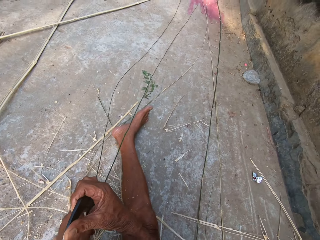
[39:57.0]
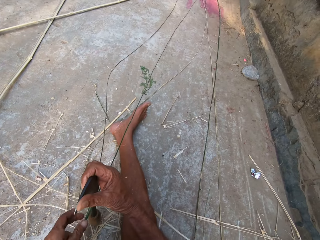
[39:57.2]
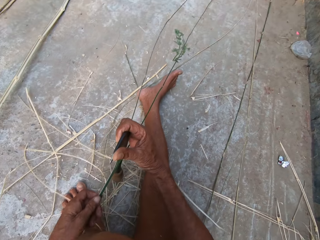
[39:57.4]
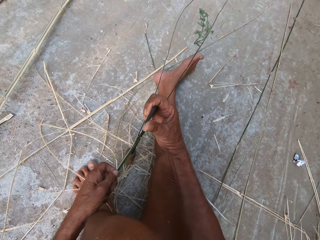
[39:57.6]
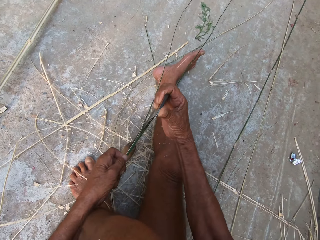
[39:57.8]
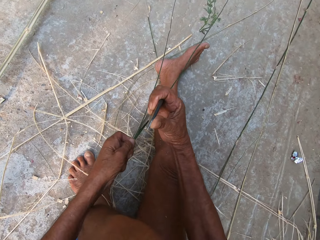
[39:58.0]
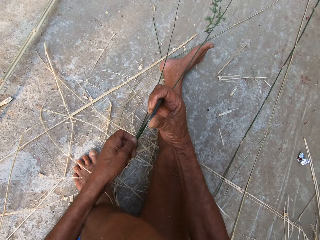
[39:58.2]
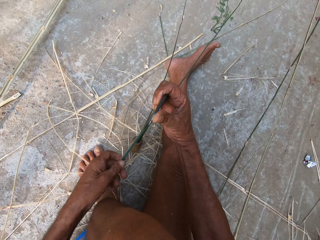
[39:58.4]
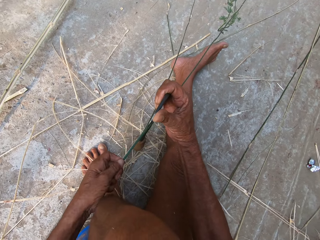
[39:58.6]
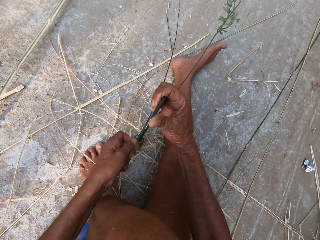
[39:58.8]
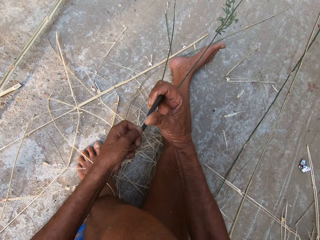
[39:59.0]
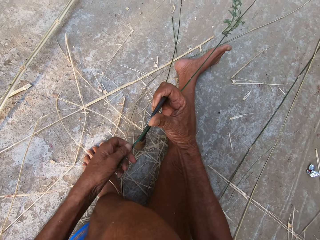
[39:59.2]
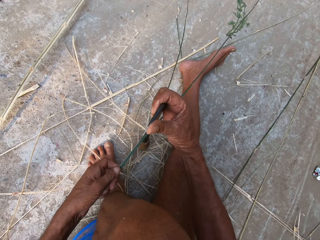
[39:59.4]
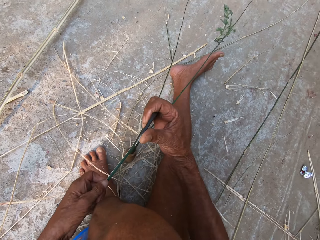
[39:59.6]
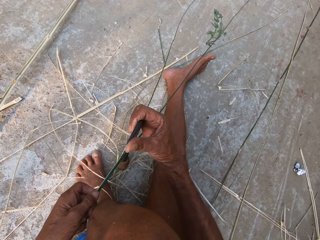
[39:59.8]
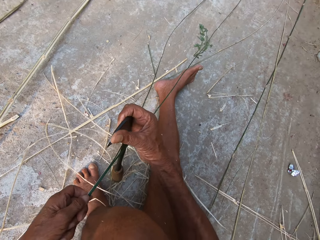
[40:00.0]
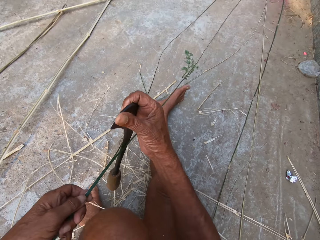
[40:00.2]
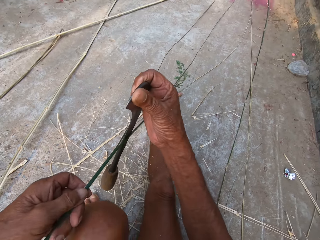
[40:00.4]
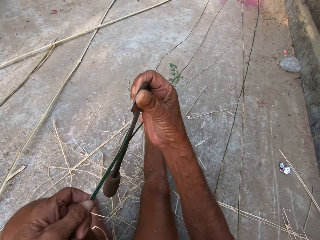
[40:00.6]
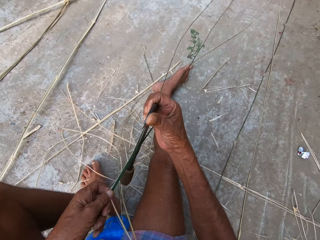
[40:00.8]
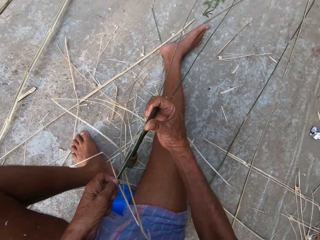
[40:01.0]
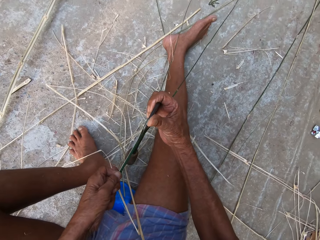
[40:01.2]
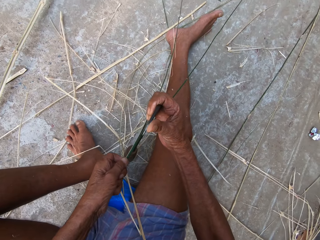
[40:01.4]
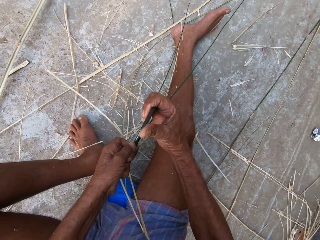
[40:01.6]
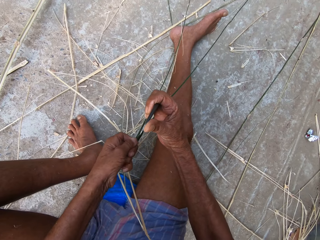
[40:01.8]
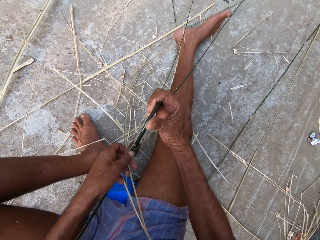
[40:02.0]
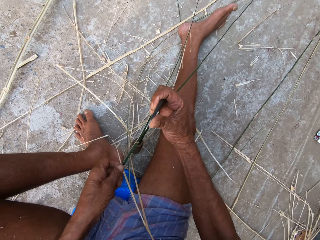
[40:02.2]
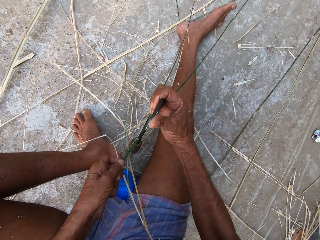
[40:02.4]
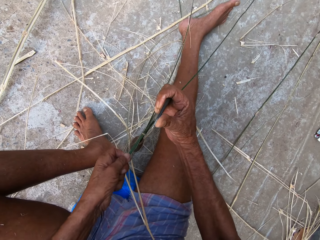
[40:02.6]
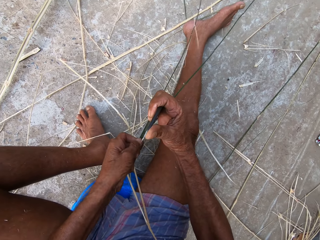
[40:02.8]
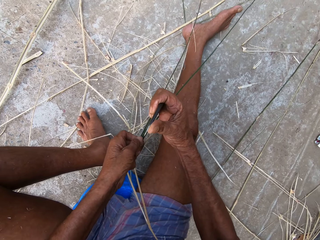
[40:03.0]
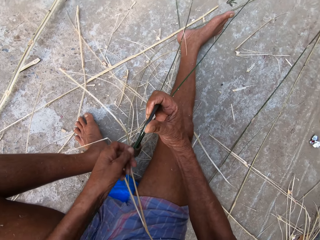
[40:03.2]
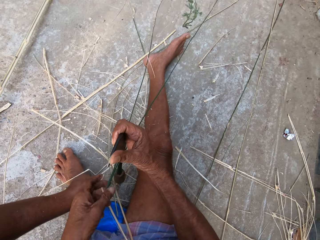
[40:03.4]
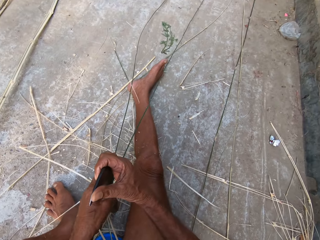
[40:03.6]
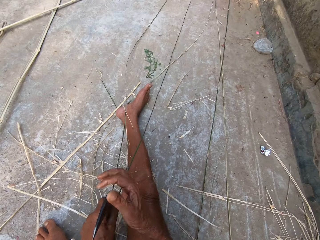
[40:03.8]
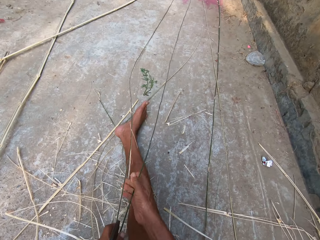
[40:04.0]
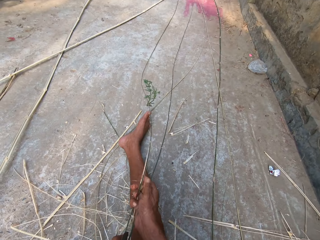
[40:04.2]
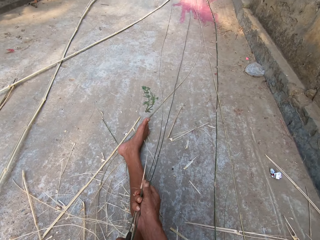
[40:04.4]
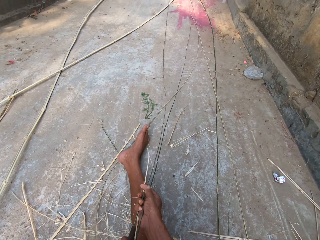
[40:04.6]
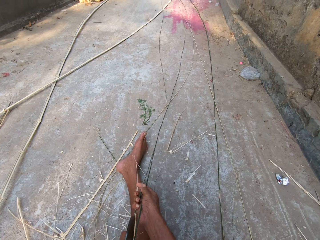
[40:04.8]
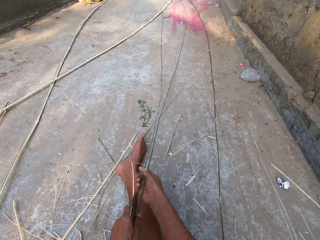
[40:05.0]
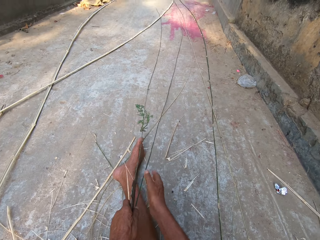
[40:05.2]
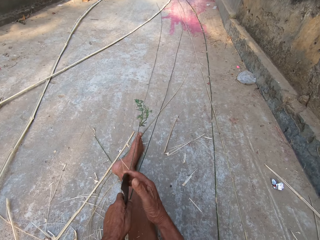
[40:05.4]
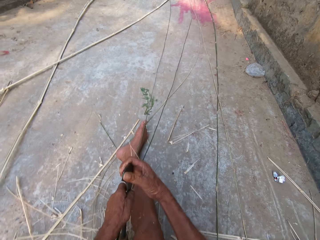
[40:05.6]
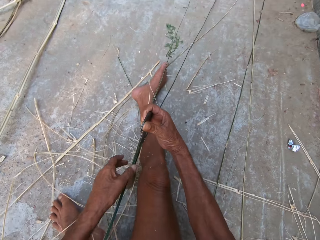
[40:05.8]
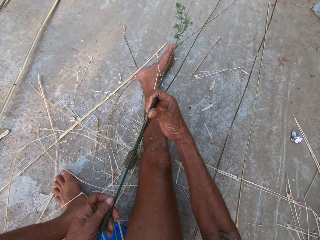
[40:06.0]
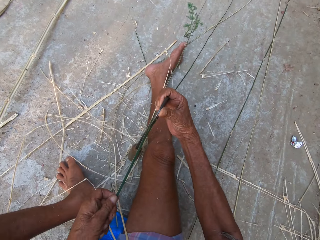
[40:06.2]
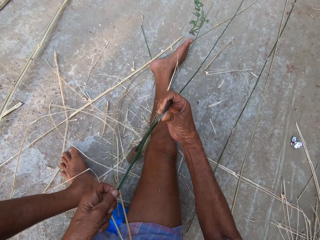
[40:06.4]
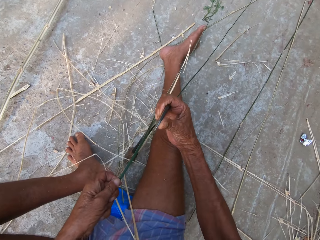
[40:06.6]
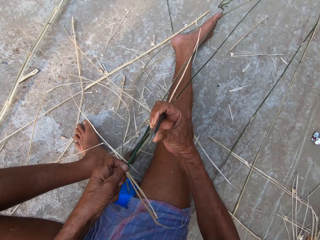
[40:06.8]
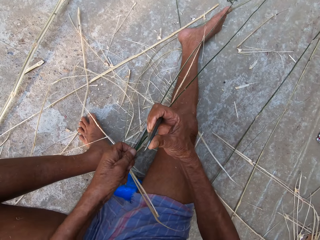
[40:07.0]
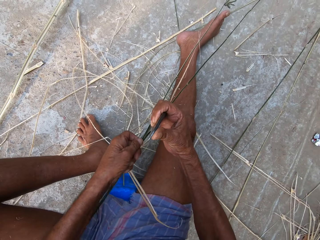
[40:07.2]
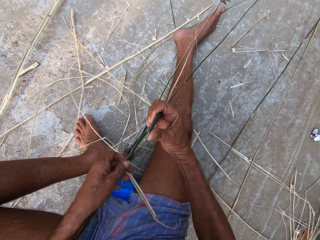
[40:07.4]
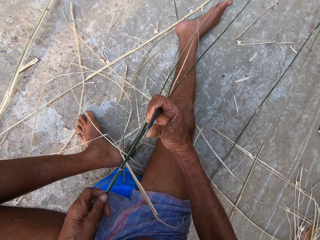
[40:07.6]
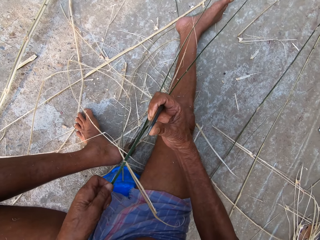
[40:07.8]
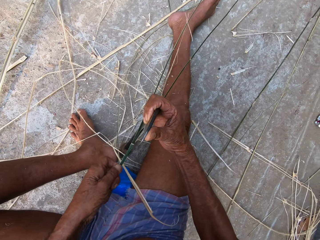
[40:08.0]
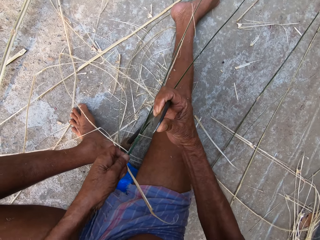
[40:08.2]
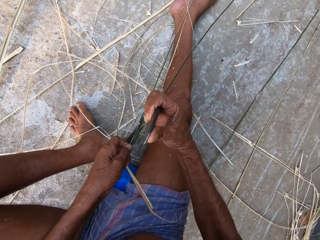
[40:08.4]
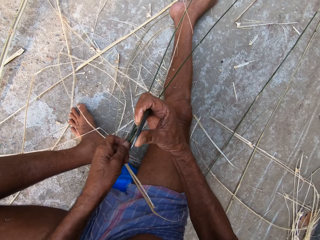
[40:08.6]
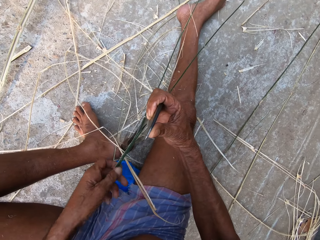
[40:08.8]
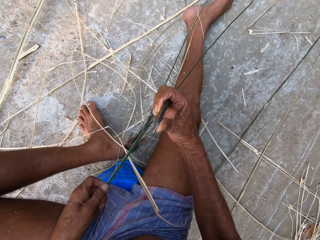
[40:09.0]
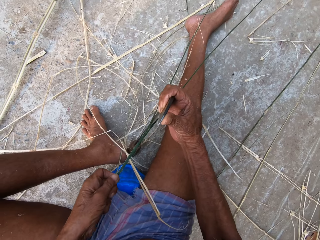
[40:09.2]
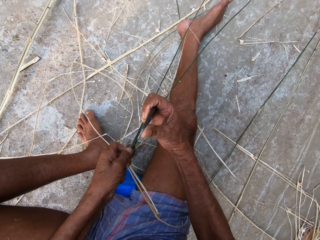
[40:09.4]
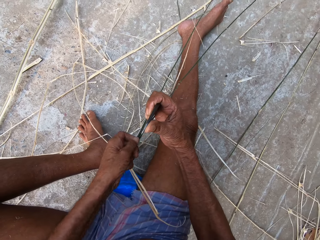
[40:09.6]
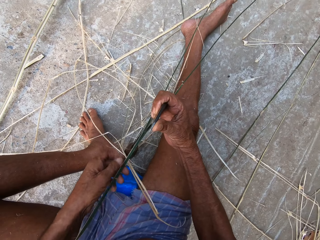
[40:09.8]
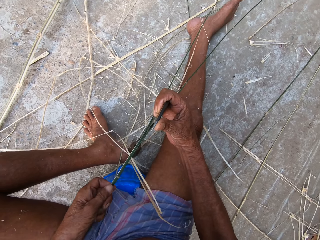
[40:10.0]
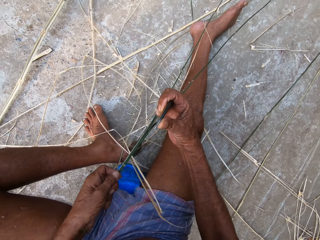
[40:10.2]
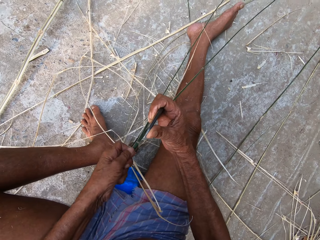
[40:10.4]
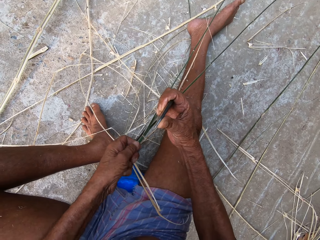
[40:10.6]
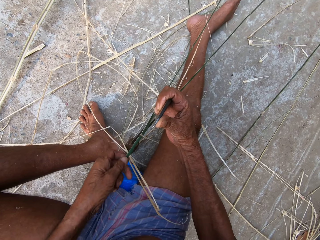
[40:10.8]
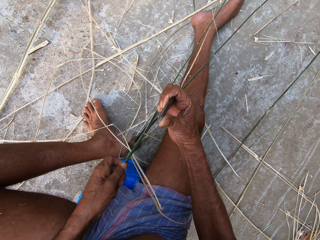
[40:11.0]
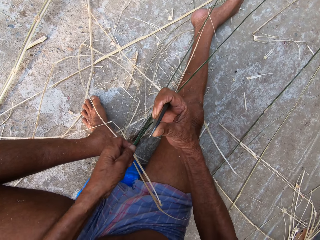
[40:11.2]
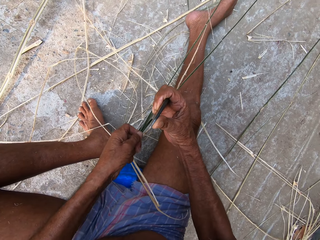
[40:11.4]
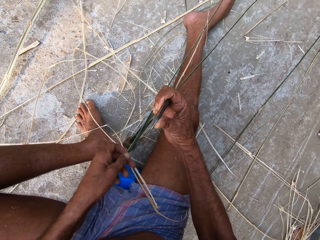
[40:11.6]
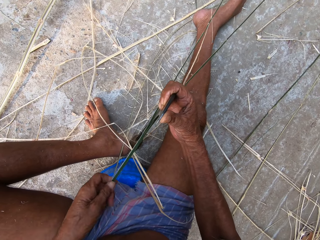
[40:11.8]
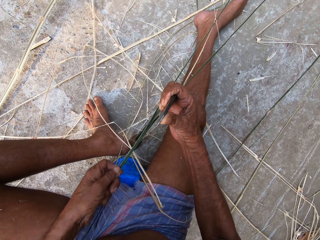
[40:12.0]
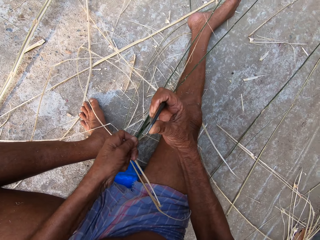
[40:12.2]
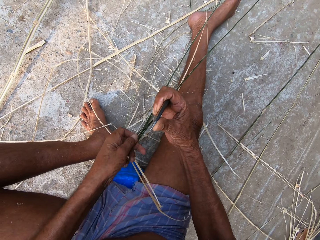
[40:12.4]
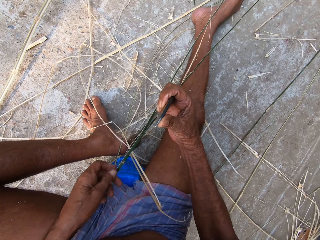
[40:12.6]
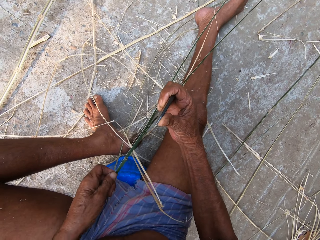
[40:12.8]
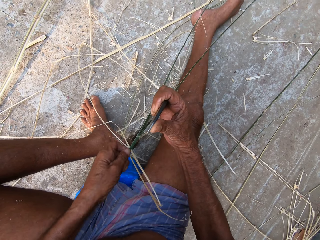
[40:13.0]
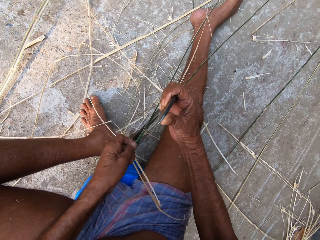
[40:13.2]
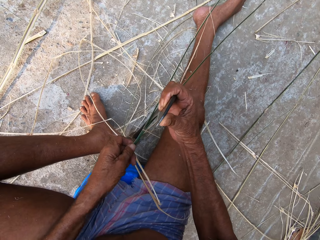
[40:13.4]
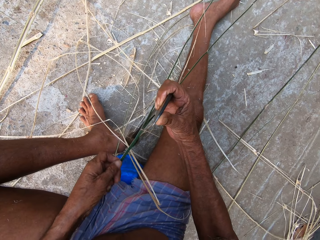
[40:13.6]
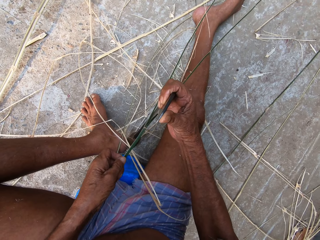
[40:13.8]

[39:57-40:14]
The camera wearer lifts the sickle knife from the ground with his right hand. He places the sickle knife on the ground with his right hand. He peels the bamboo strip or Napier grass stem in his left hand with the sickle knife in his right hand. He passes the sickle knife from his right hand to his left hand. He adjusts the bamboo strip on the ground with his right hand. He passes the sickle knife from his left hand to his right hand. He holds the bamboo strip on the ground with his left hand. He peels the bamboo strip in his left hand with the sickle knife in his right hand. He cuts the Napier grass stem with the sickle tool.

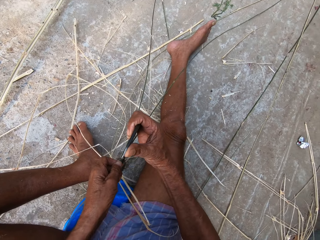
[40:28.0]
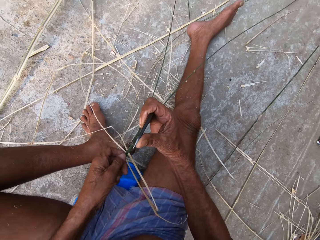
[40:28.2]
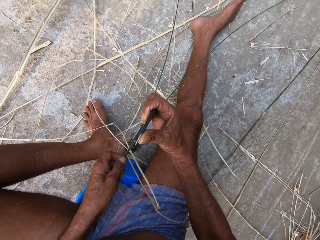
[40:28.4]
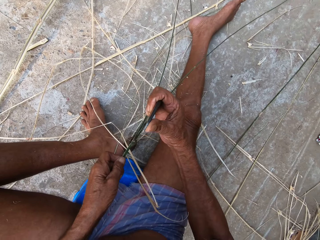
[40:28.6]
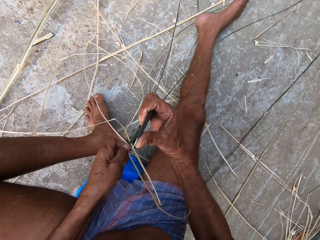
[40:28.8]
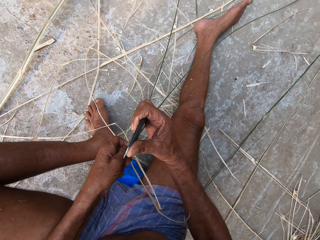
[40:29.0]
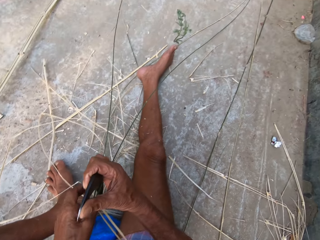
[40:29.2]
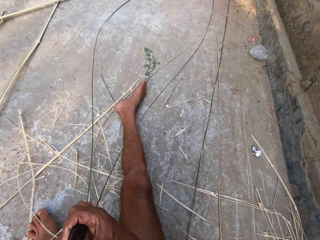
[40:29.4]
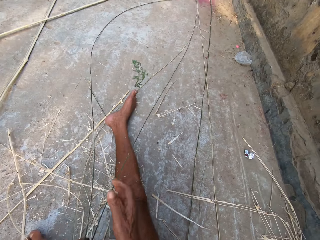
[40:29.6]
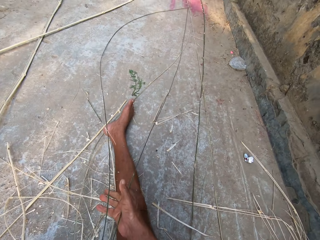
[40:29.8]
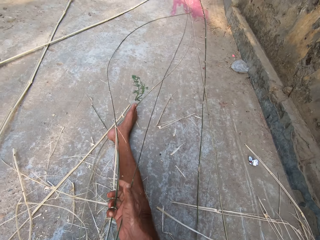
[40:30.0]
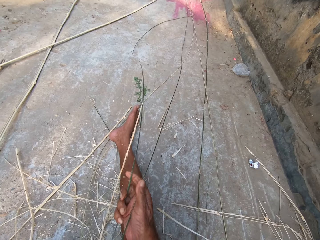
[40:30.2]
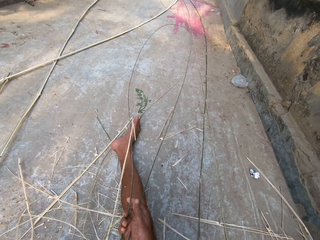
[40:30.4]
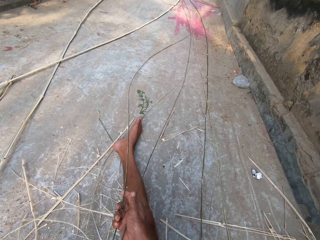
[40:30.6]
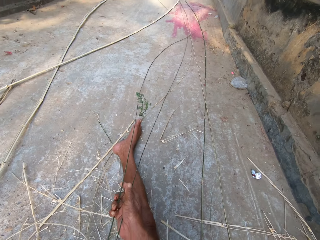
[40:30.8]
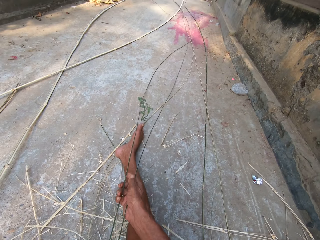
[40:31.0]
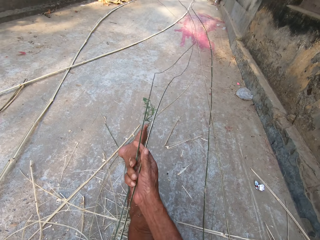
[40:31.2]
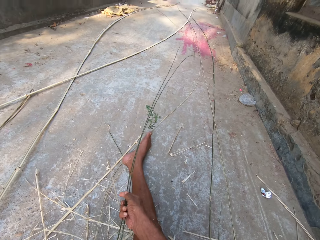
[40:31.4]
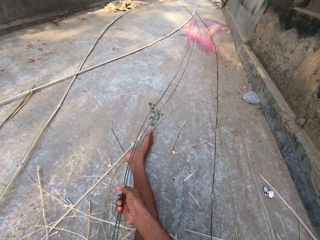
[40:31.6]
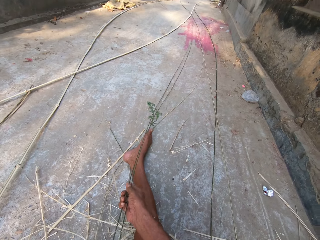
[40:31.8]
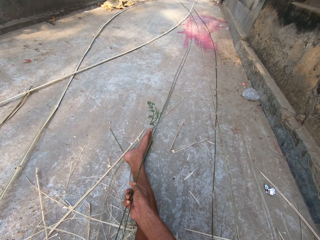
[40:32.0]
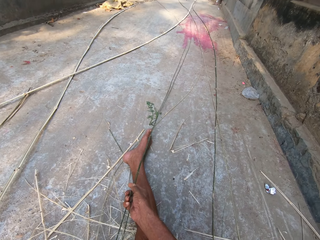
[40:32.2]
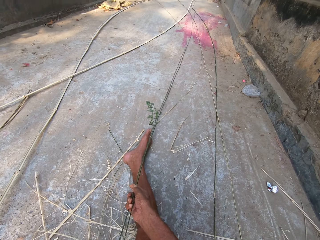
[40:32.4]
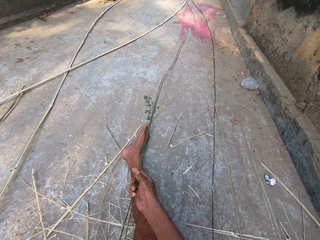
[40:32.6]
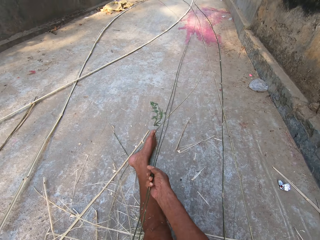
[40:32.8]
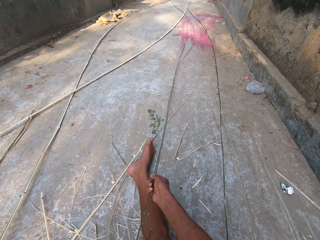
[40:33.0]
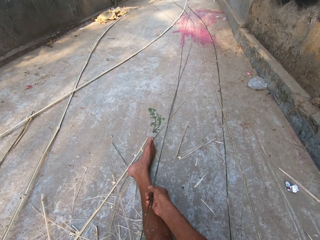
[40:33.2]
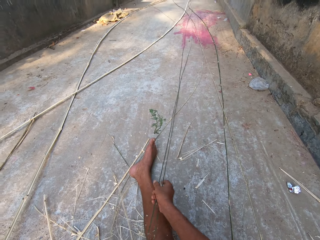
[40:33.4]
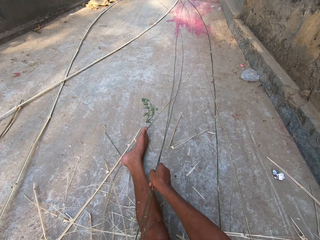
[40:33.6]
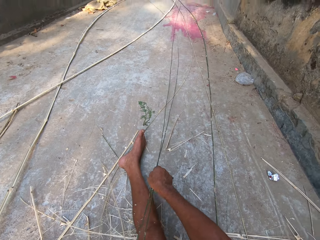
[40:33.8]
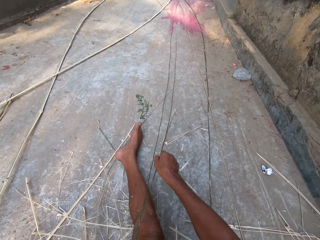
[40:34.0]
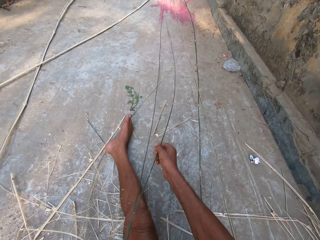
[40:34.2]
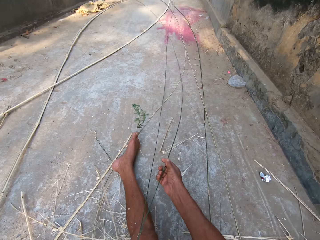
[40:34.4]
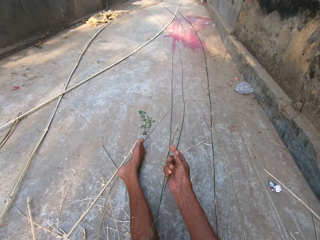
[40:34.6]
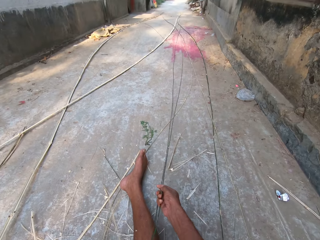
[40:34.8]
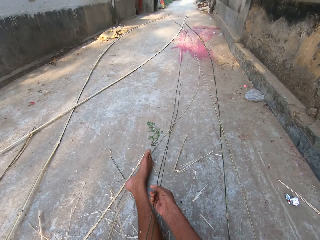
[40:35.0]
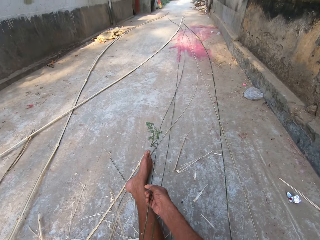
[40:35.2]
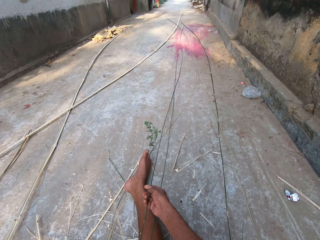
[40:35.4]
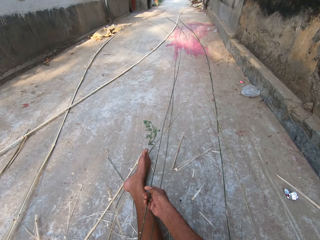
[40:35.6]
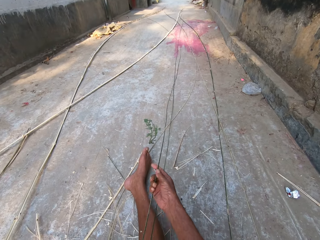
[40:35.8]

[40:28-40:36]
The camera wearer holds the kukri on the ground with his left hand. He adjusts the bamboo strip on the ground with his right hand. He shakes something.
